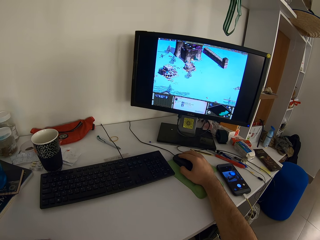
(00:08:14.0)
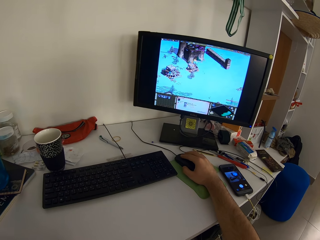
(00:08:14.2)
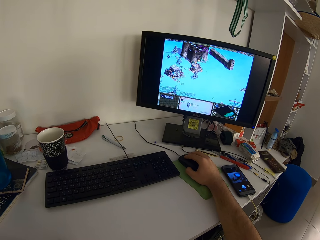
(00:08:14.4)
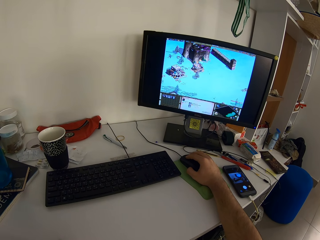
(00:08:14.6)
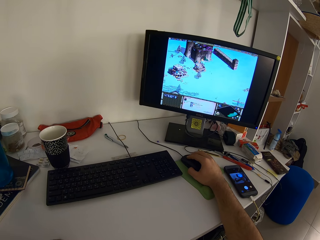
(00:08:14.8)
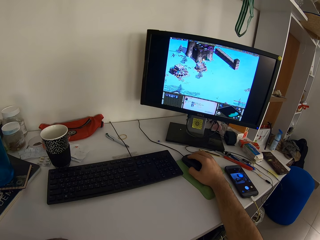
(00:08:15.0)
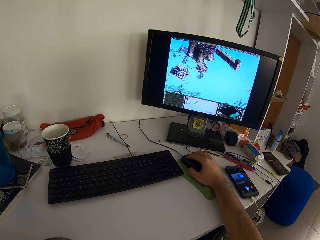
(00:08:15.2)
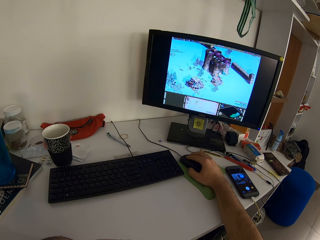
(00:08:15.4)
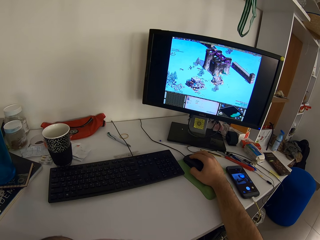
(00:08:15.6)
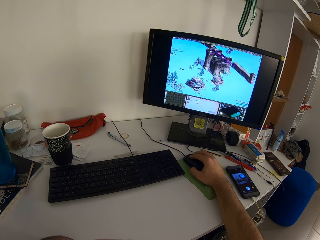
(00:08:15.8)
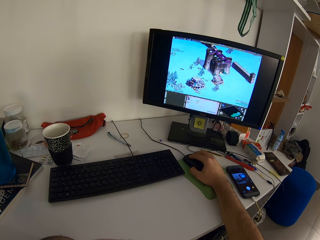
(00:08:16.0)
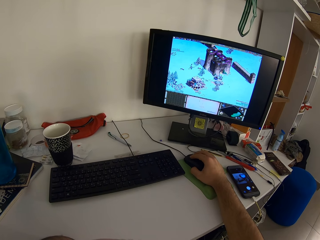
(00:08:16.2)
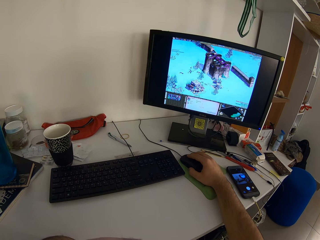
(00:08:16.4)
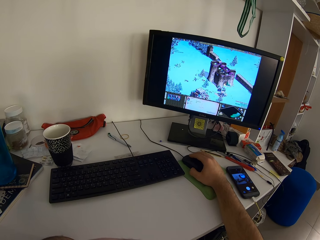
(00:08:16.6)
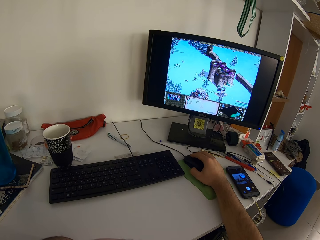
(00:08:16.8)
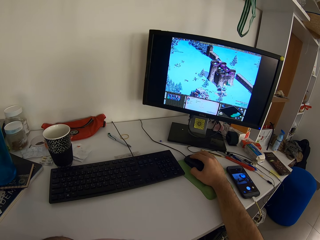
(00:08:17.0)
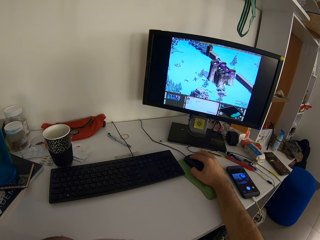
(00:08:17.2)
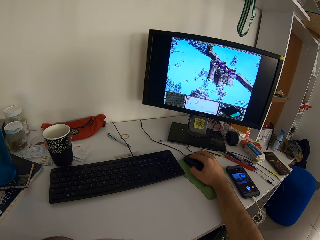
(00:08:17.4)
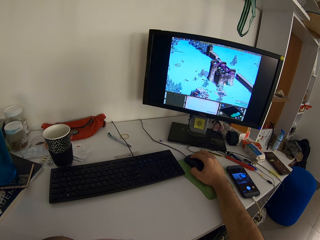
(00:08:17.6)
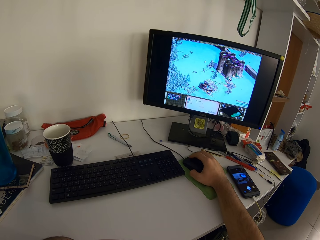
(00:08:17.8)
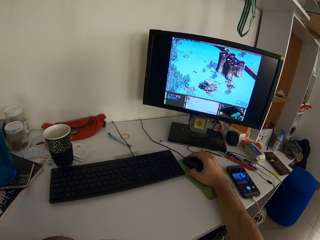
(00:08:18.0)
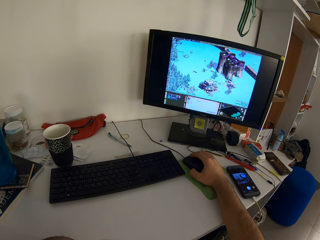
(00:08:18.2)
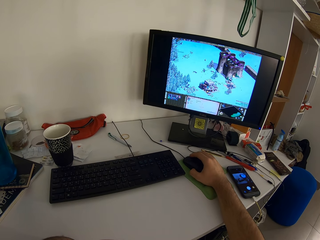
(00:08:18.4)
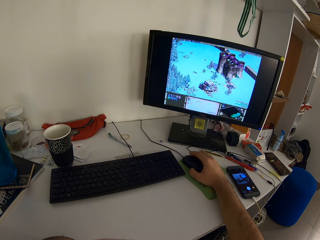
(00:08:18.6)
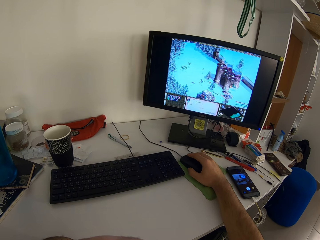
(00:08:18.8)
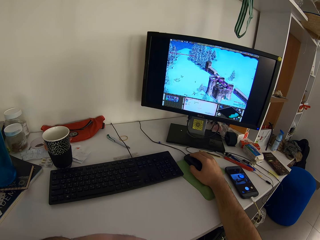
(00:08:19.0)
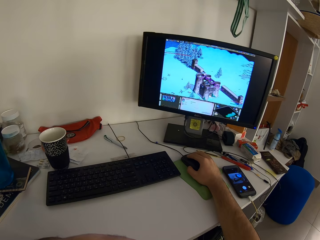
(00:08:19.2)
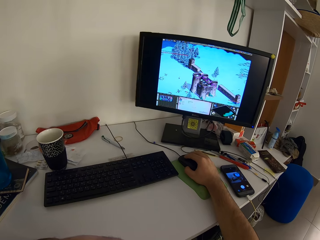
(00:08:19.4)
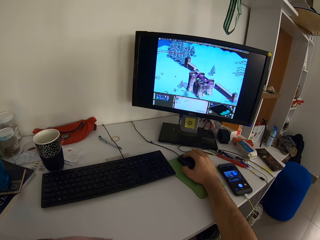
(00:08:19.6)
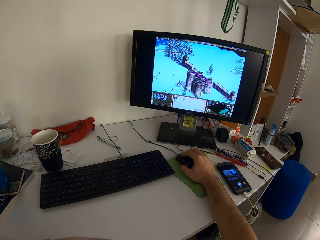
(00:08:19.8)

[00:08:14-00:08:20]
The camera wearer clicks the mouse.

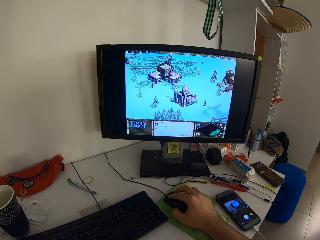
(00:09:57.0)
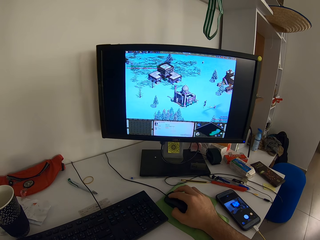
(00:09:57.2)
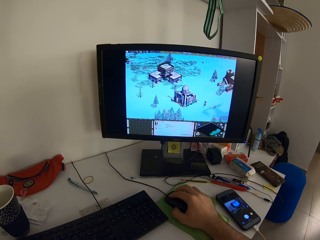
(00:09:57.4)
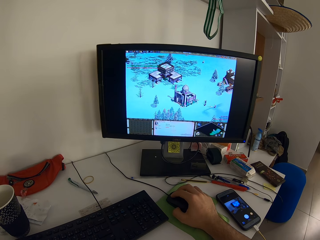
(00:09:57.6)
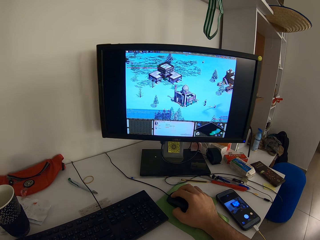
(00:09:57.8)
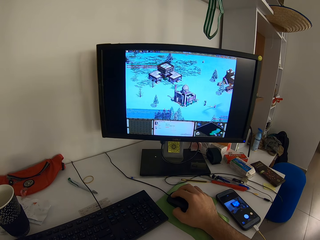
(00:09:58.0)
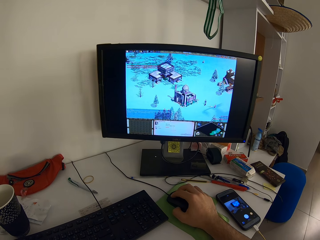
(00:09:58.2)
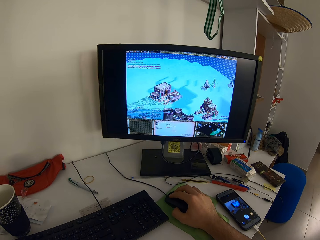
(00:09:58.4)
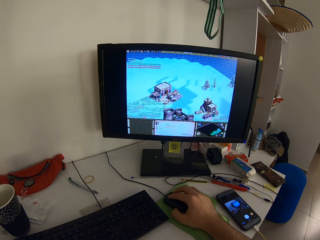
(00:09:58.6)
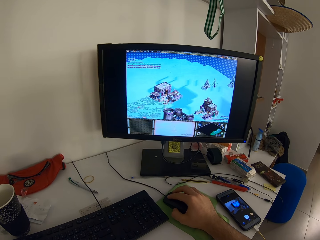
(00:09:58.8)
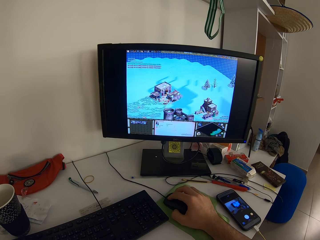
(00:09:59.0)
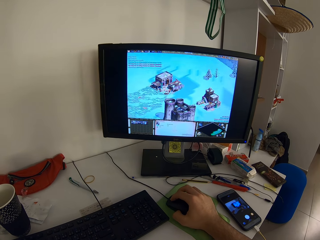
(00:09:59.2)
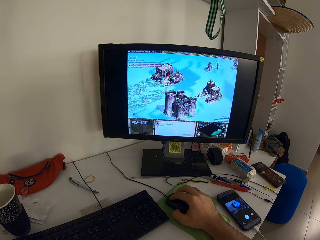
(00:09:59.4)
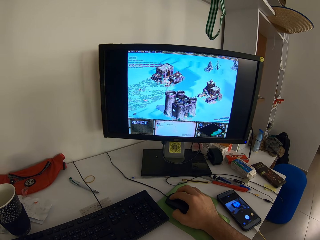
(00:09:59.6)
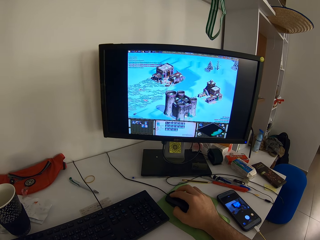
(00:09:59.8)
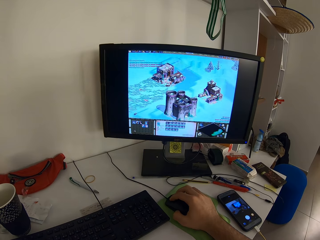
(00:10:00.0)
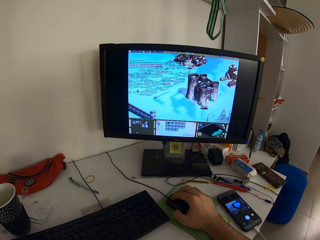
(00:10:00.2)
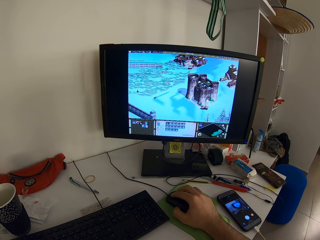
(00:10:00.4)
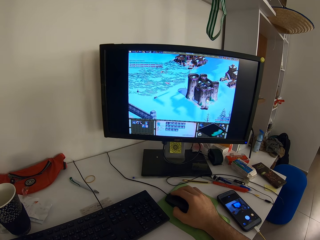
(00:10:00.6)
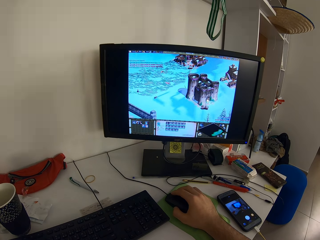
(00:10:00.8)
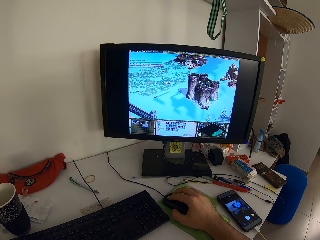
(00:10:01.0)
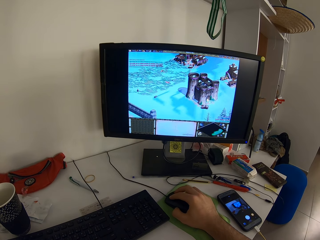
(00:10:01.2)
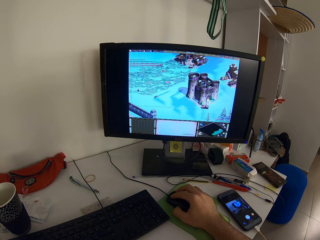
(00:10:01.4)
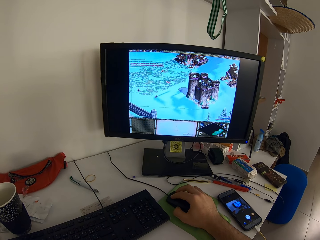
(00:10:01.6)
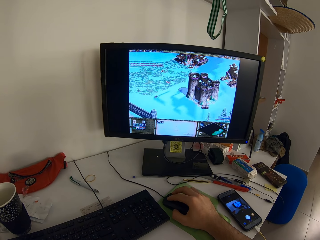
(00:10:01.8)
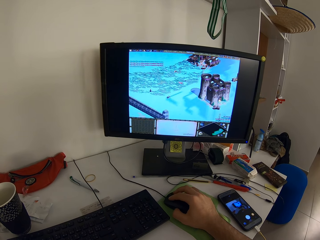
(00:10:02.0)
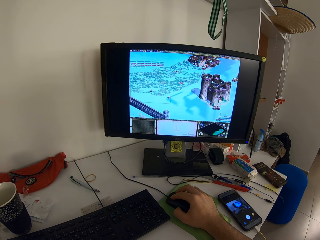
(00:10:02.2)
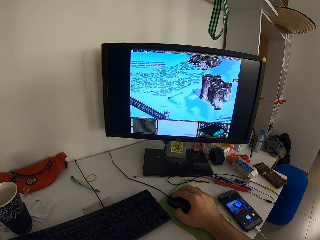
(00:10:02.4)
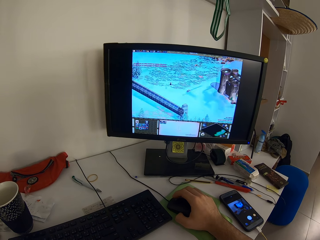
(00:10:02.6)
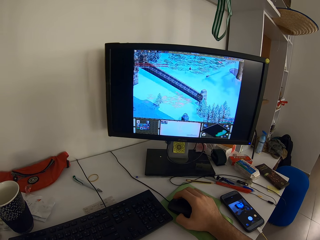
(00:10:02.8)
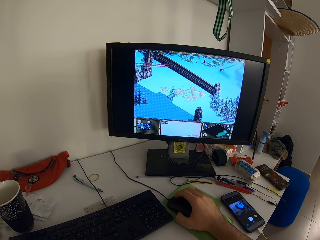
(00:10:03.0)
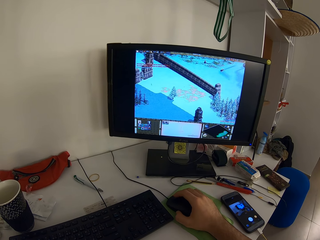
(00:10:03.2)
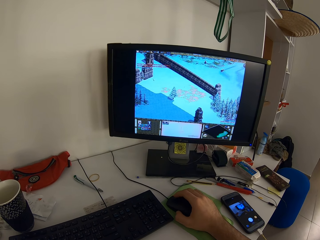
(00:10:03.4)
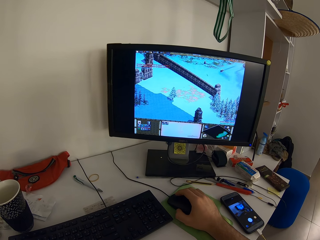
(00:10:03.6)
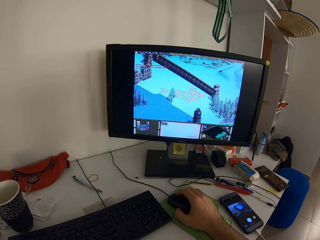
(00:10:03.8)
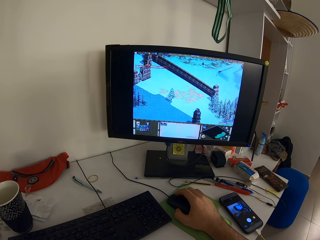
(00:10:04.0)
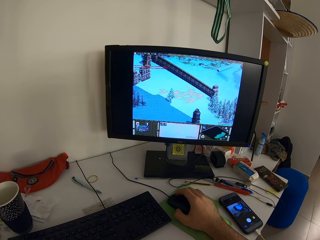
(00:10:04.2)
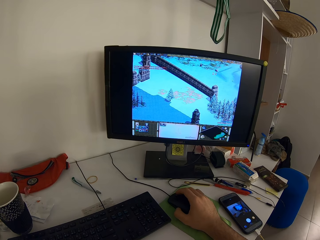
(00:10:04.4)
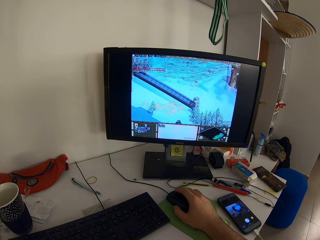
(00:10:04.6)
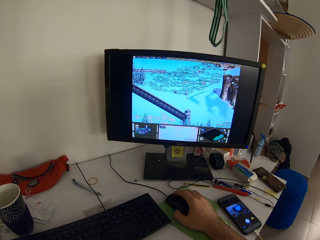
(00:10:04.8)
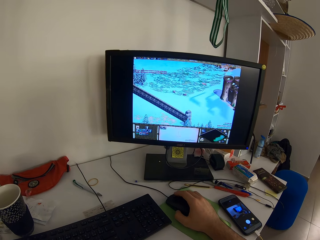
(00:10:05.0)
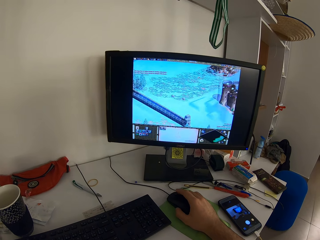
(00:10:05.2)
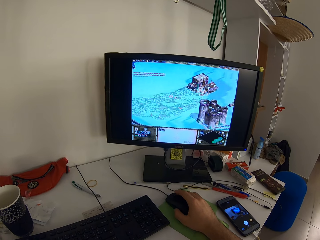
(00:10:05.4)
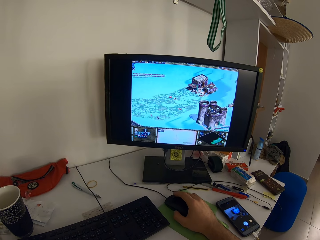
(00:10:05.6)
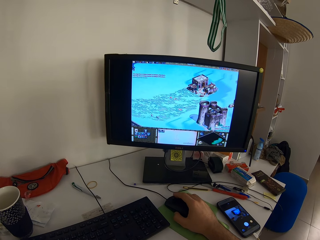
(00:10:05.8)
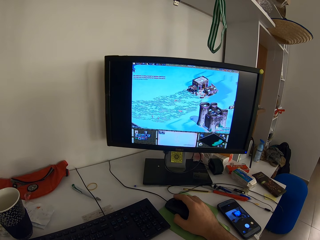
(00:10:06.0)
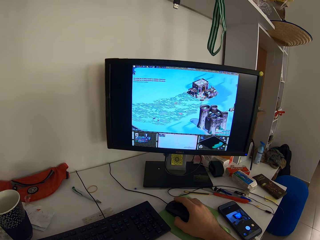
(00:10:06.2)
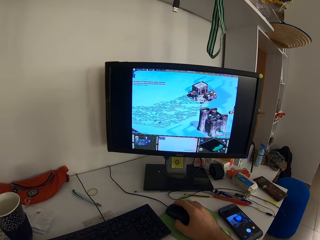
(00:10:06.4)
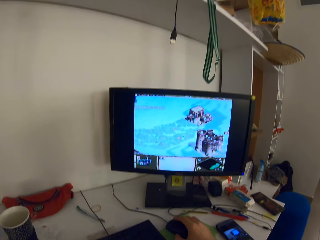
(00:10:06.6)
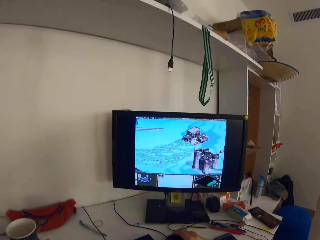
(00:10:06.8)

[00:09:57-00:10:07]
The camera wearer moves the mouse. They click the mouse.

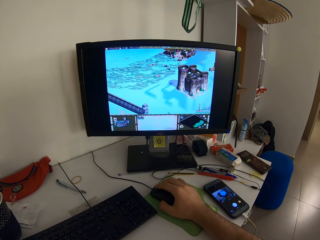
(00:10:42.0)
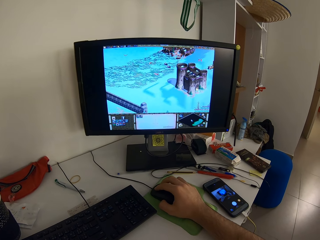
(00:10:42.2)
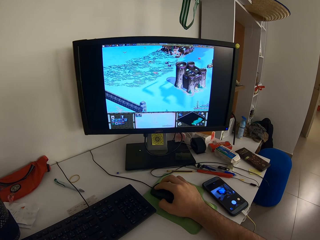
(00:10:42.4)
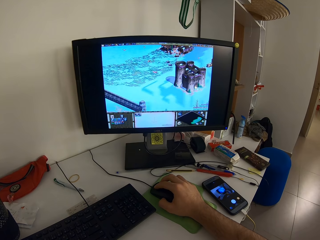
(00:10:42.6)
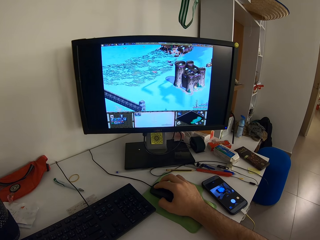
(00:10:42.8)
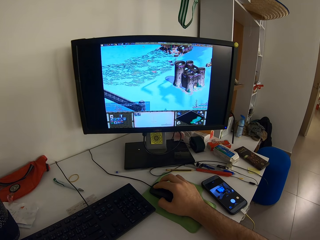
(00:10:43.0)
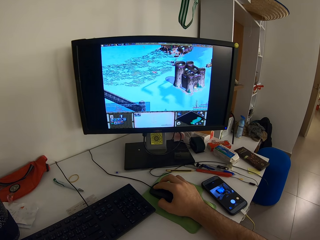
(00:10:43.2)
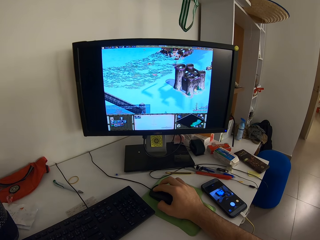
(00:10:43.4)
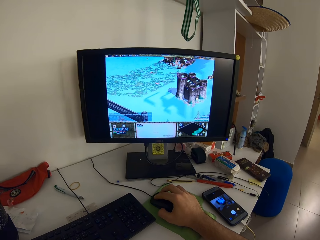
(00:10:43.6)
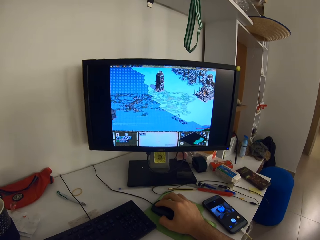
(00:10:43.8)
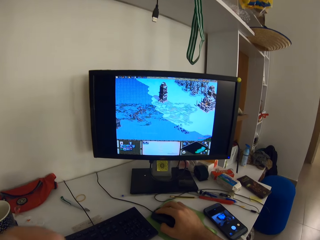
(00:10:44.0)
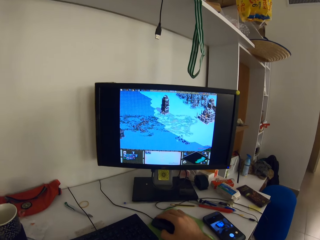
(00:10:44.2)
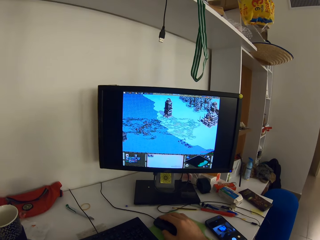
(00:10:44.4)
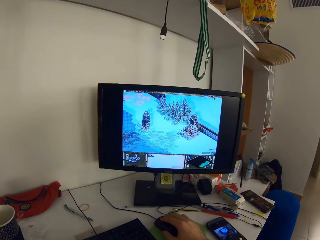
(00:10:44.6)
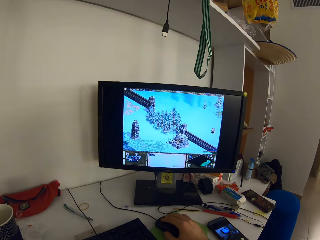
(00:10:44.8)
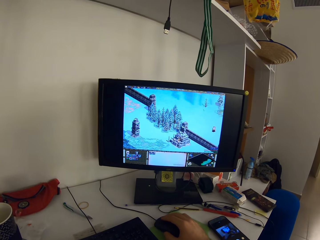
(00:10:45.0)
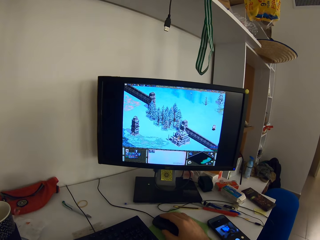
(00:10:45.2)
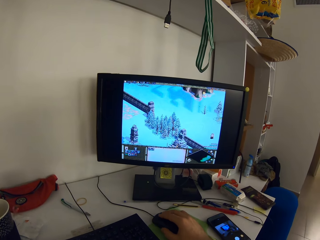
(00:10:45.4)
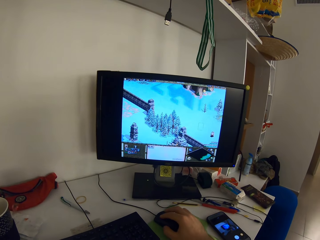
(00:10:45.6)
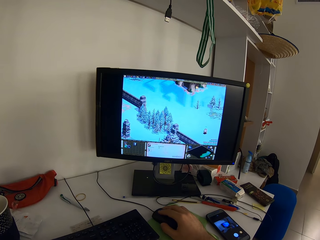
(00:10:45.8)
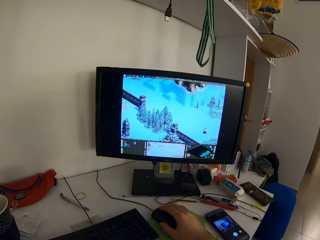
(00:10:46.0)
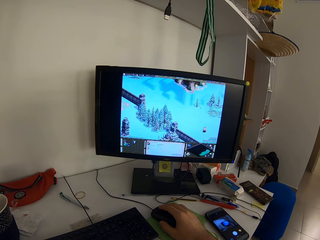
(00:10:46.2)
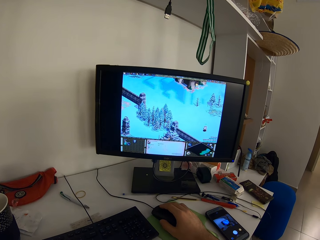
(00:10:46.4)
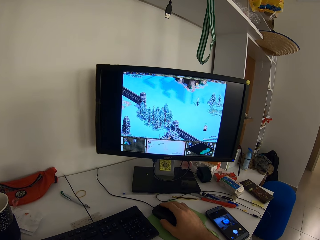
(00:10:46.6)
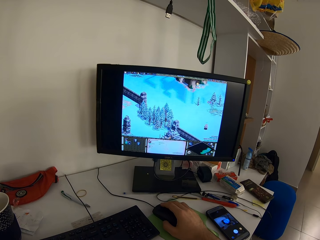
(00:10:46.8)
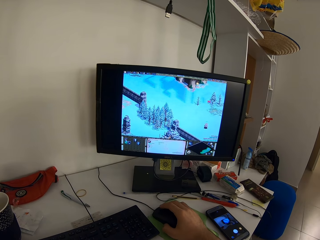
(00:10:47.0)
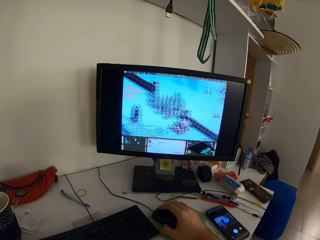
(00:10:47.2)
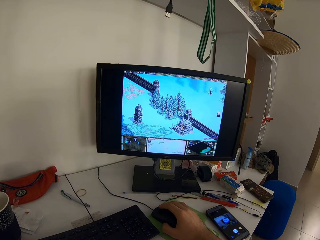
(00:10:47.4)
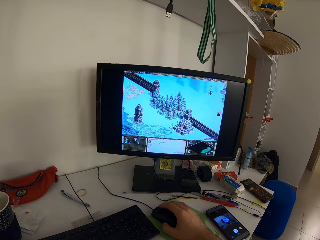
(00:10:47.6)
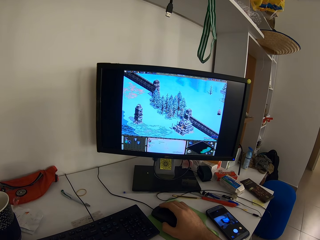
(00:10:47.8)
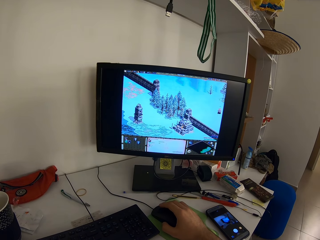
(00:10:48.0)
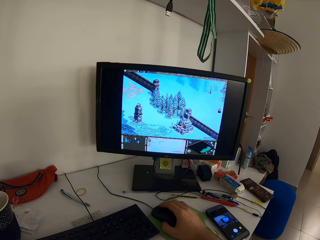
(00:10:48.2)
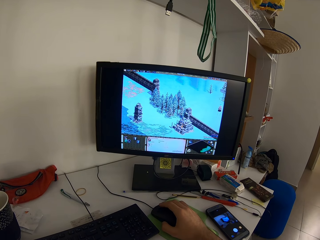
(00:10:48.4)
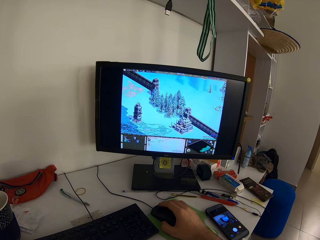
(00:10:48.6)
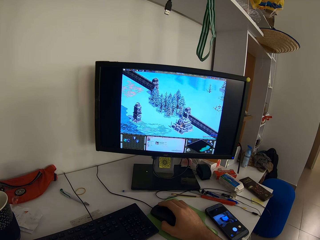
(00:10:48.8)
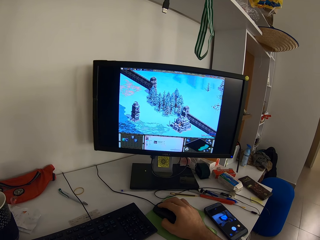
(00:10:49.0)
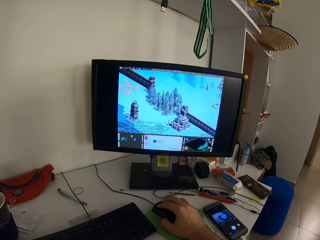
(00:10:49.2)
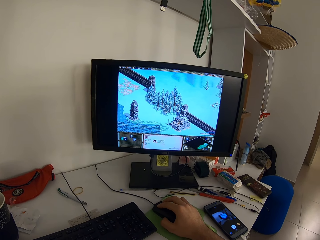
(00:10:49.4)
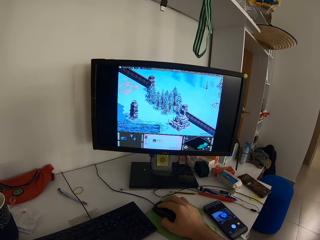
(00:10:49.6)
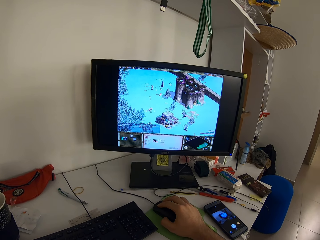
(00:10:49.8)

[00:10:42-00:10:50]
The camera wearer moves his left hand.
